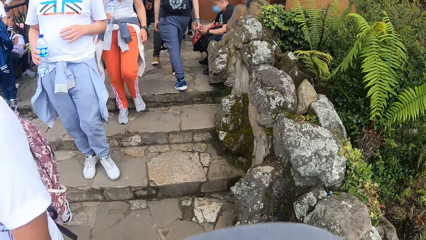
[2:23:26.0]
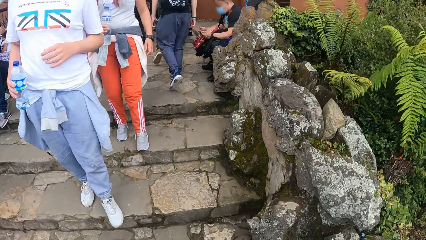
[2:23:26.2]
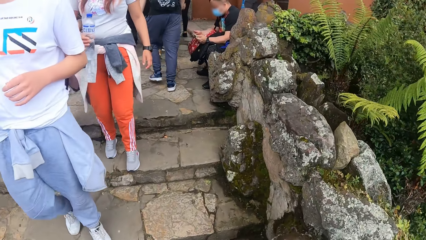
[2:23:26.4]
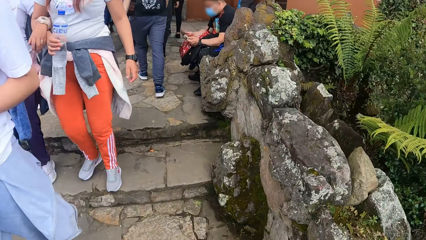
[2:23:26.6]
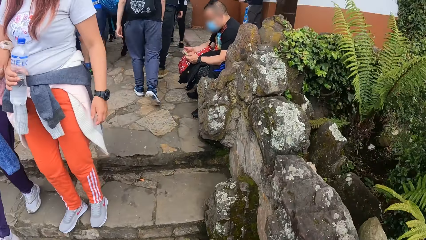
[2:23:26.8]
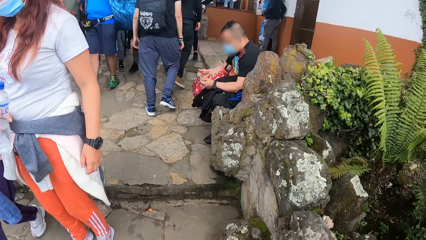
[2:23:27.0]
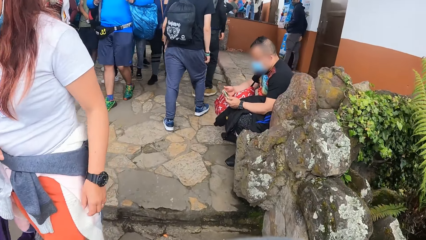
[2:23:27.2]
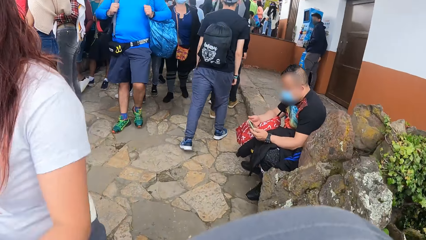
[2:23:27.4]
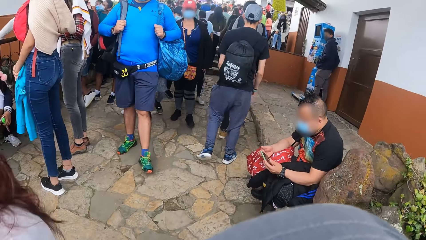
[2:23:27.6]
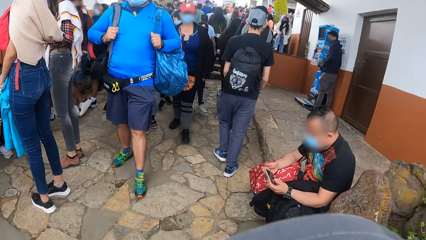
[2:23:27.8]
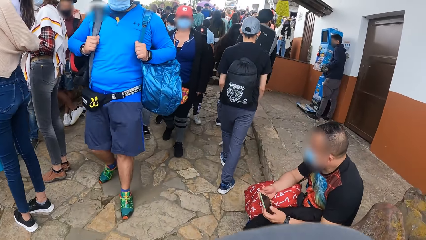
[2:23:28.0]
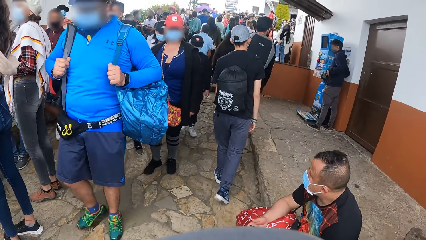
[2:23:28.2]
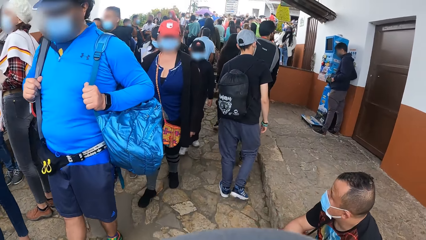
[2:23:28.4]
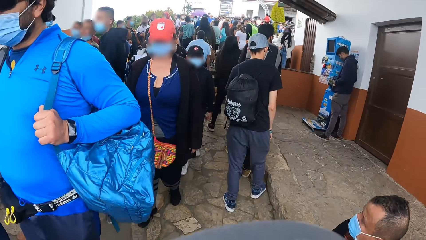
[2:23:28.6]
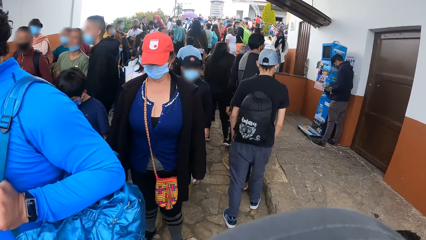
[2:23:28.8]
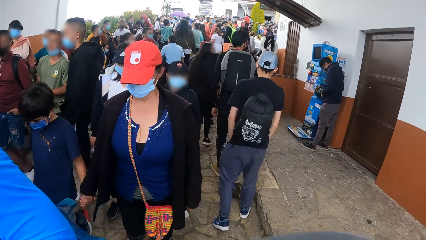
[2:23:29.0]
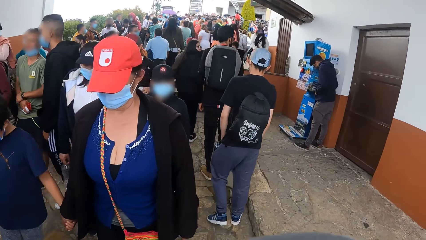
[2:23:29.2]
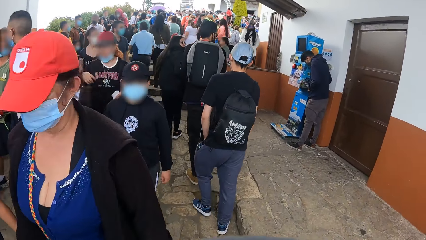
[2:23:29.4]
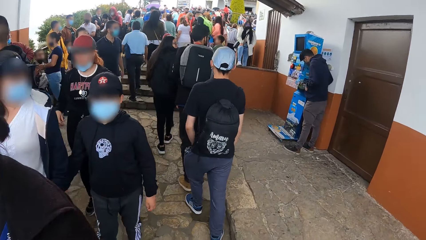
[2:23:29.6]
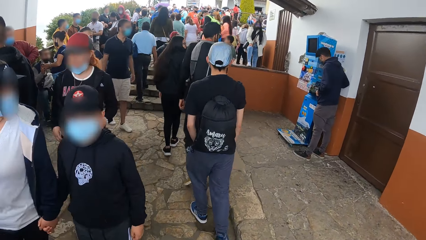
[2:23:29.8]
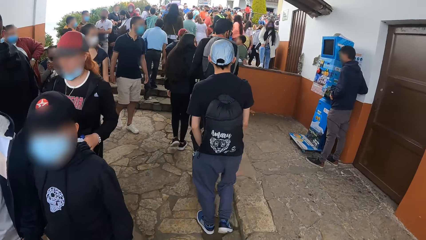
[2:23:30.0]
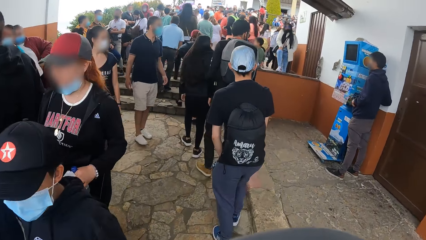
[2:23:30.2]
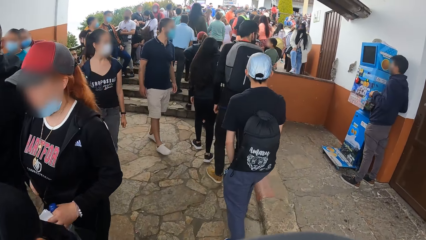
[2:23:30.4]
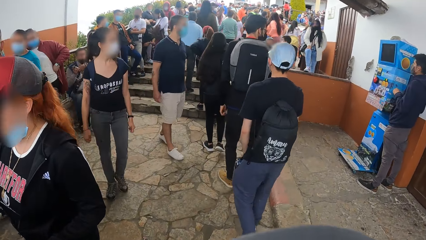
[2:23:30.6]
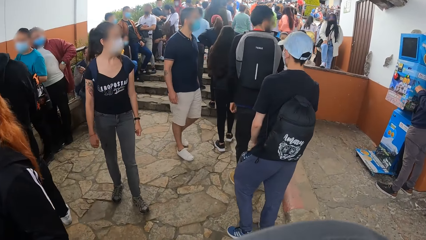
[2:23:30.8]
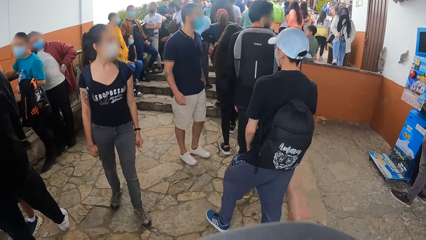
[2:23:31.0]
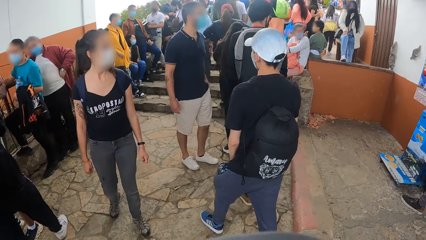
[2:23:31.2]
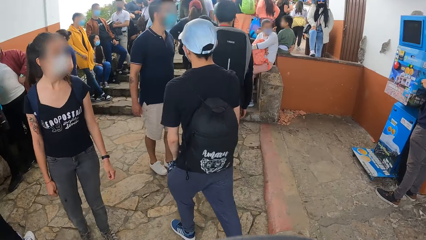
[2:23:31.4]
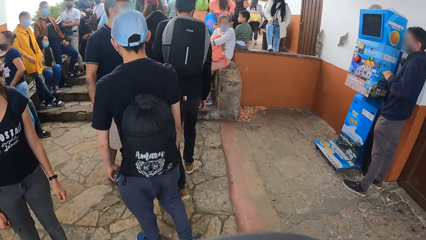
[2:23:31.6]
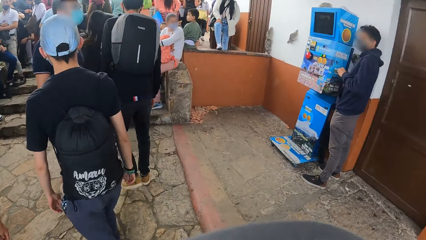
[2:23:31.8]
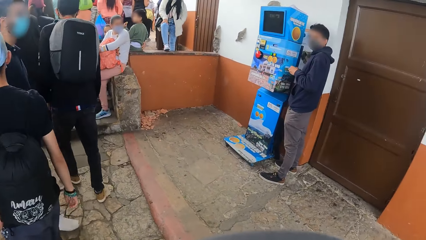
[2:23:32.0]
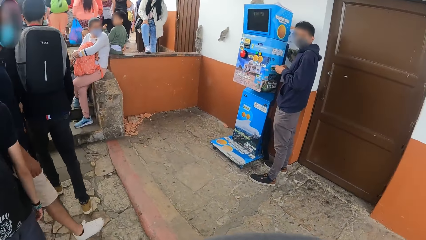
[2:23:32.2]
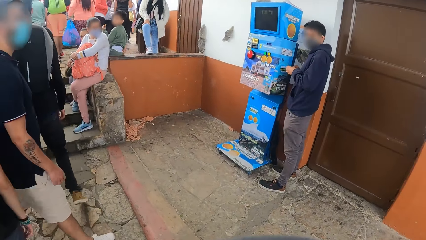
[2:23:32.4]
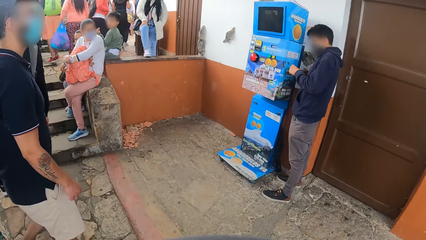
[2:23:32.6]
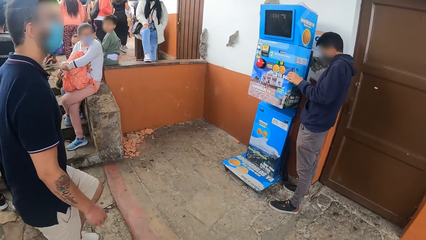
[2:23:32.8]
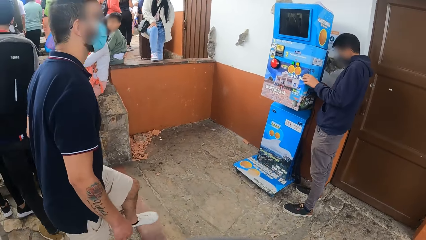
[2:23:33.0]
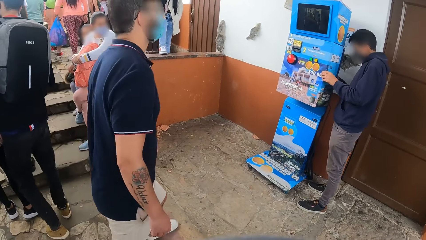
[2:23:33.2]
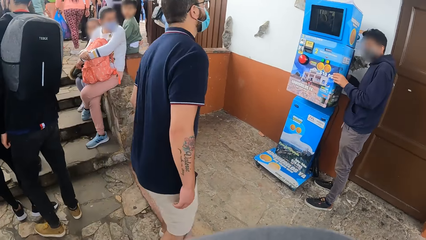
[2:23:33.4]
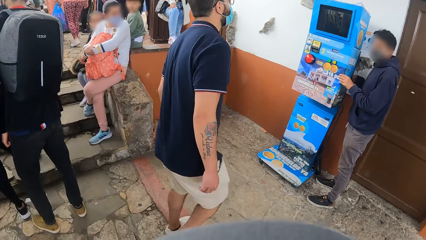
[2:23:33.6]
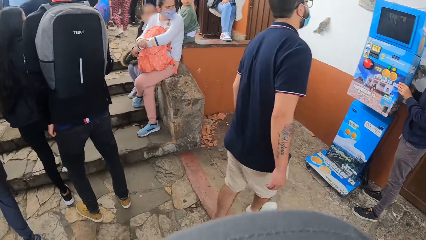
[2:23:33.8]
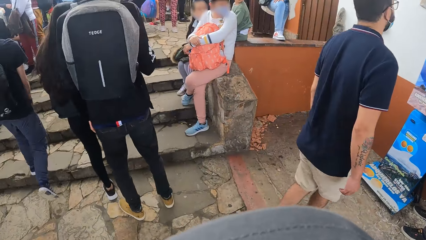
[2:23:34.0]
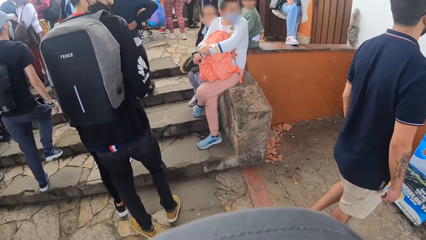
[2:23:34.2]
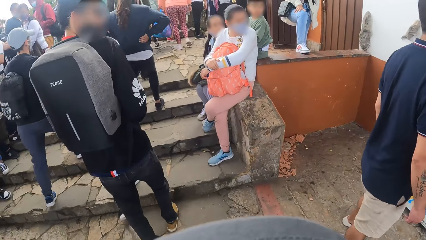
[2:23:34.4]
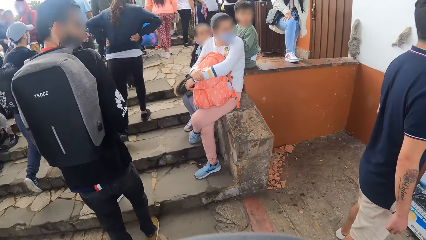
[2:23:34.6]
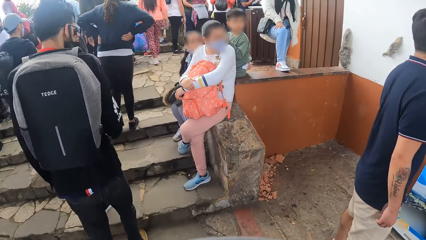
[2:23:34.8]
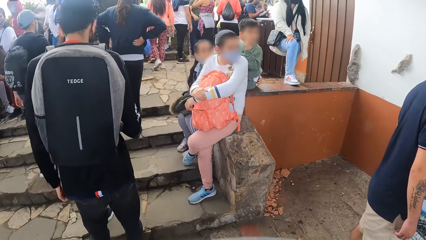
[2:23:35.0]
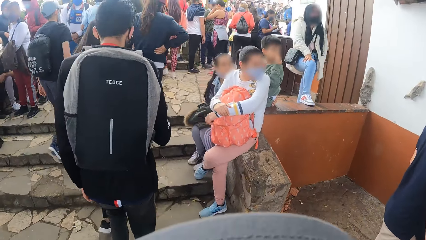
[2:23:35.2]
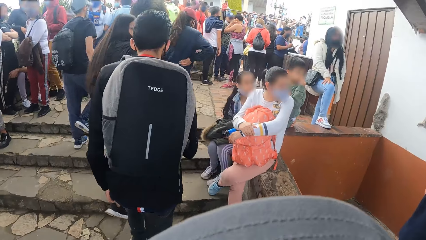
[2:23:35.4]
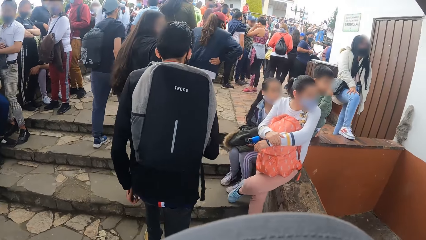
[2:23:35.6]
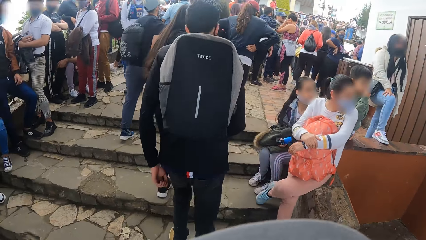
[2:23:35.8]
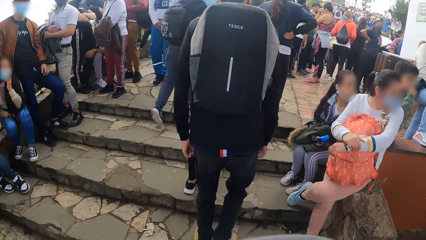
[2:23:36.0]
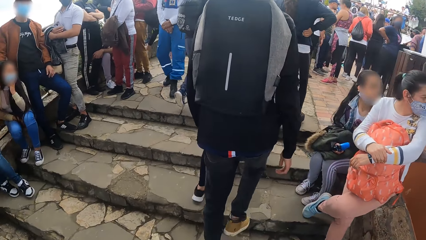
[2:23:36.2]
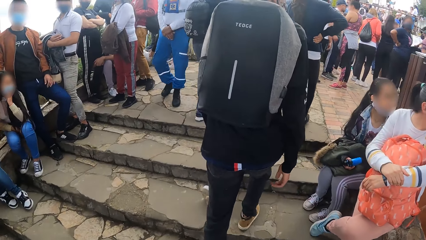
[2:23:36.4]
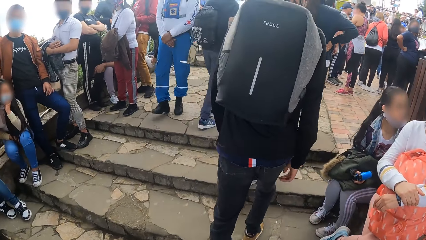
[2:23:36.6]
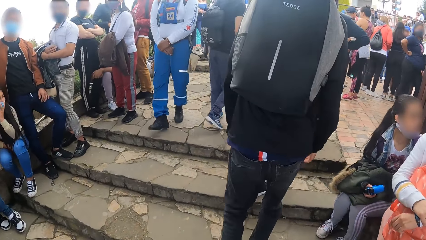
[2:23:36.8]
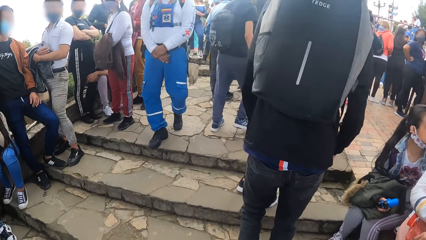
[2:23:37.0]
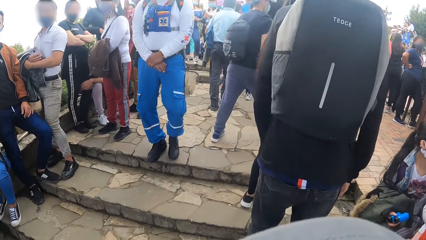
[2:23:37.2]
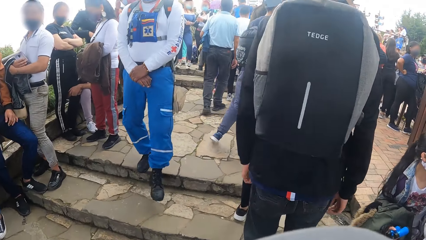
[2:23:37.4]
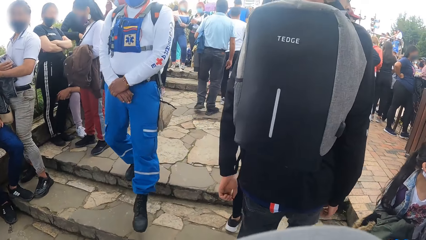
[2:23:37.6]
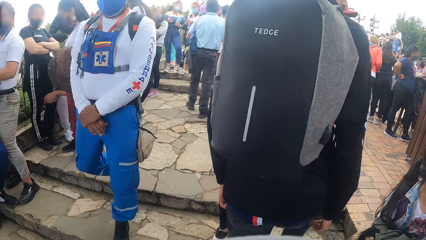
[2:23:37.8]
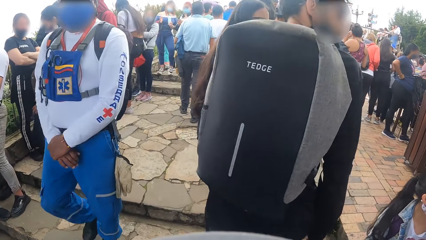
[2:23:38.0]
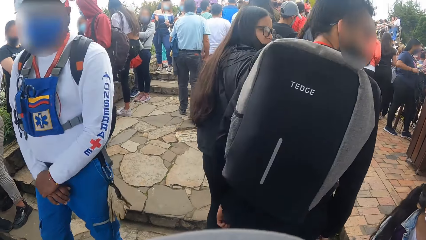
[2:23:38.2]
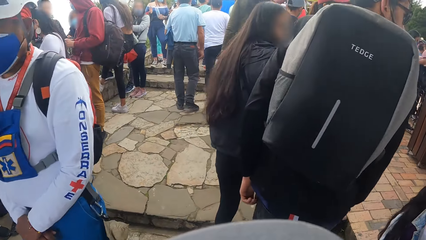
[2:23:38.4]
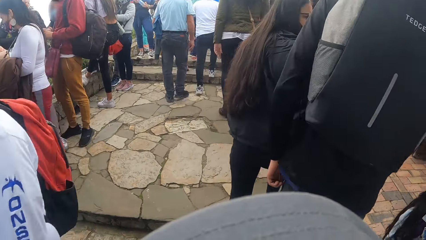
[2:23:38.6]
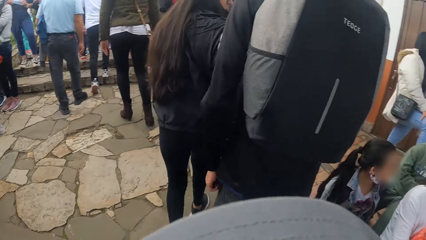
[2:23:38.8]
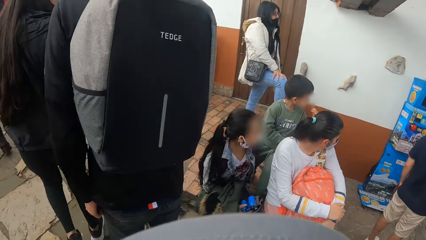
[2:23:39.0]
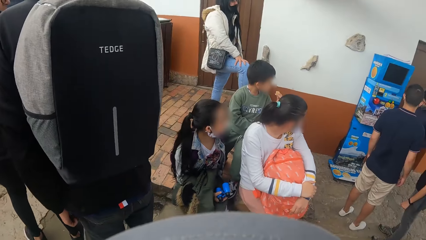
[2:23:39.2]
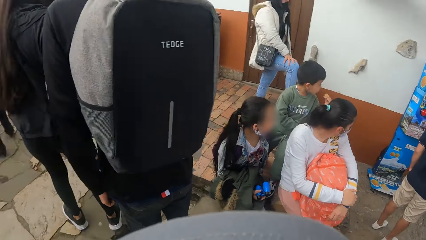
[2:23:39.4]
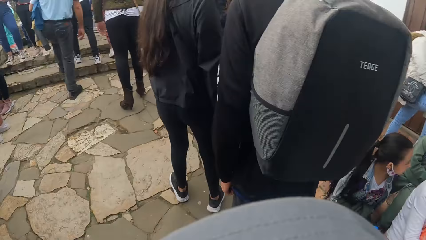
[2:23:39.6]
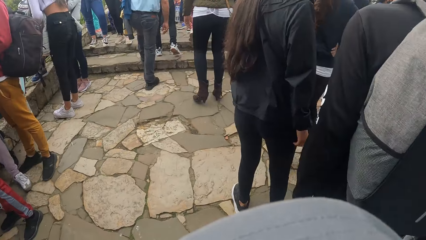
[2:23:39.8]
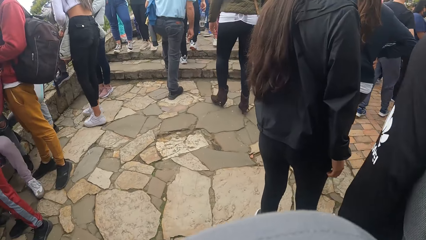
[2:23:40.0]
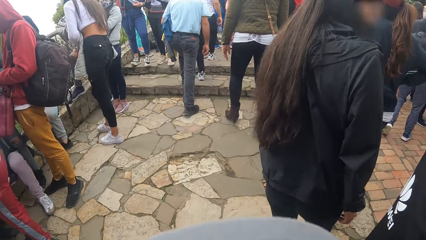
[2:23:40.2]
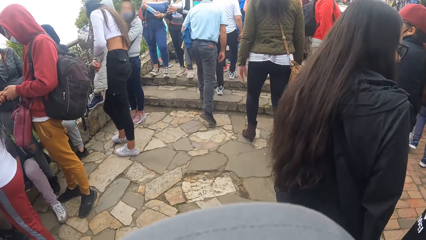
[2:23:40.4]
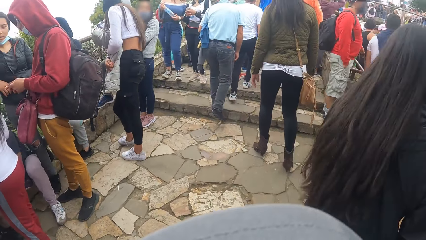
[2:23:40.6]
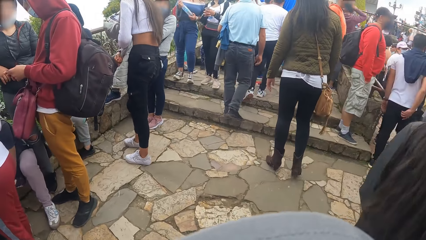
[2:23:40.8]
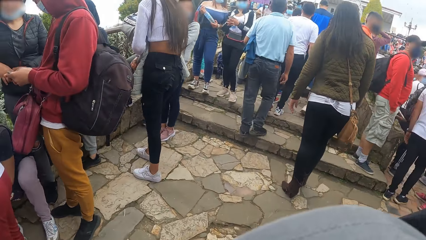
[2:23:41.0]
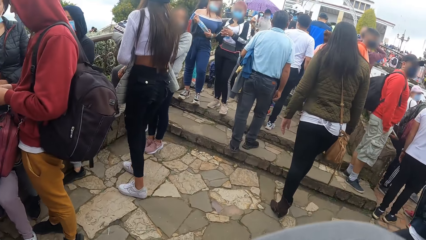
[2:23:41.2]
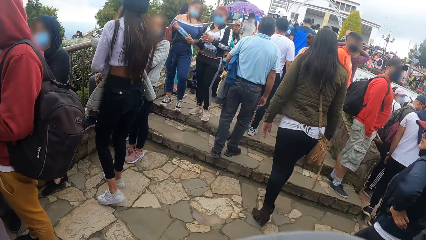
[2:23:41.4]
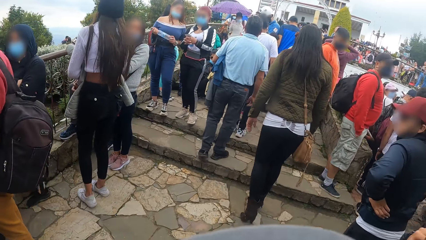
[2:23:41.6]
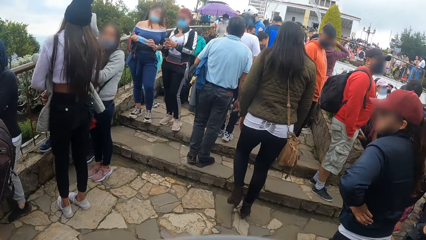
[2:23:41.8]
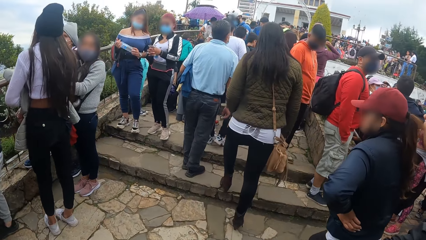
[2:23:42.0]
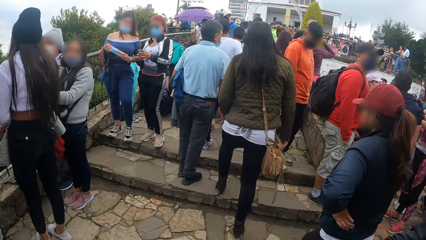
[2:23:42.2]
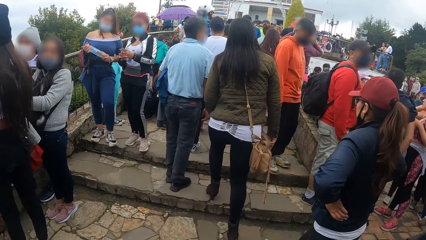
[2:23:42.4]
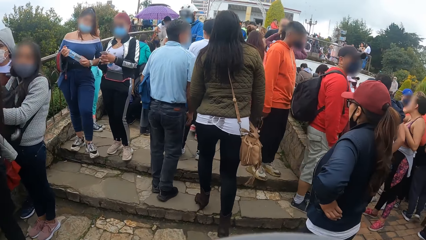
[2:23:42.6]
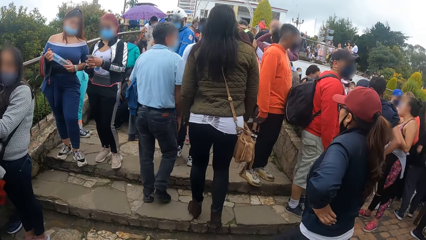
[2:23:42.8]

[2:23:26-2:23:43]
The camera wearer looks down on the stairs. They walk up the stairs. They look in front. They look sideways. They look down on the stairs. They walk up the stairs. They look sideways. They look in front.
